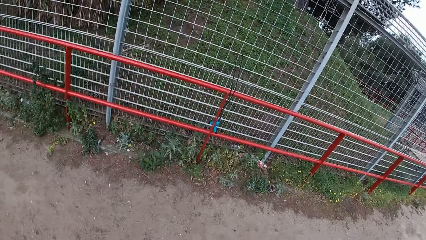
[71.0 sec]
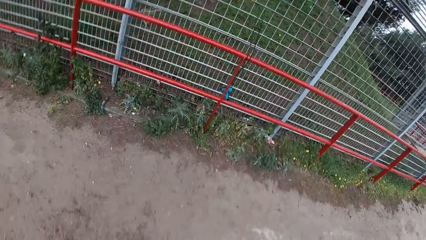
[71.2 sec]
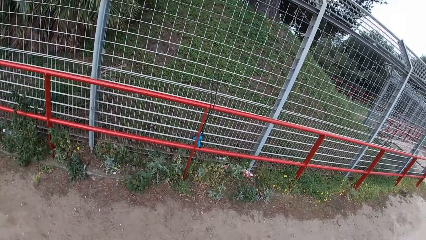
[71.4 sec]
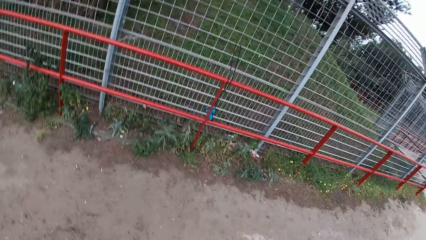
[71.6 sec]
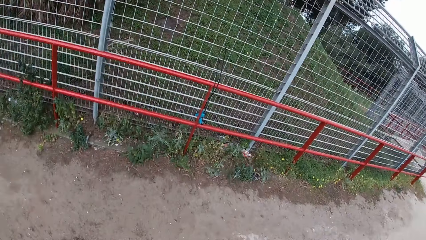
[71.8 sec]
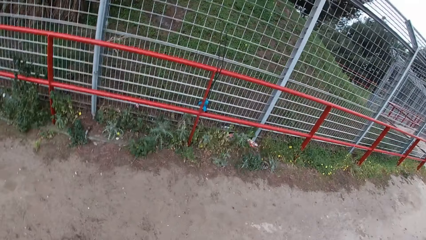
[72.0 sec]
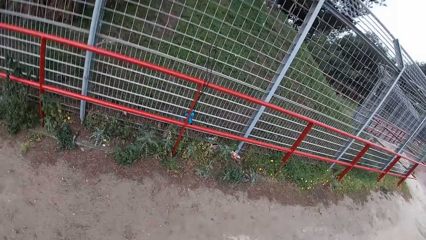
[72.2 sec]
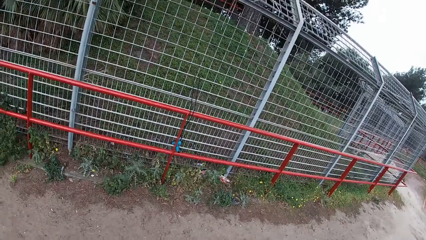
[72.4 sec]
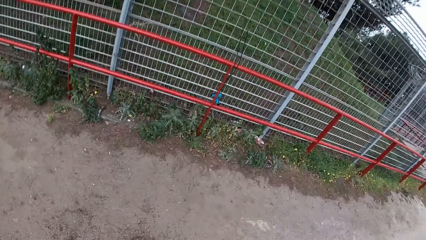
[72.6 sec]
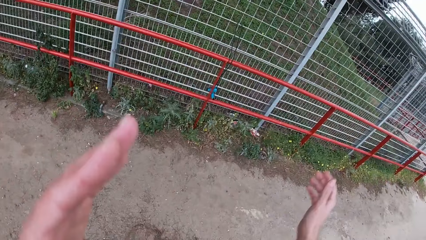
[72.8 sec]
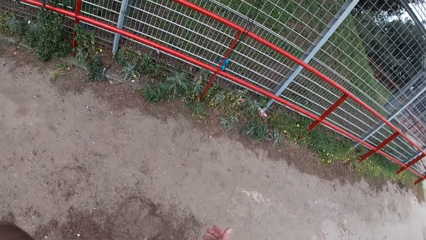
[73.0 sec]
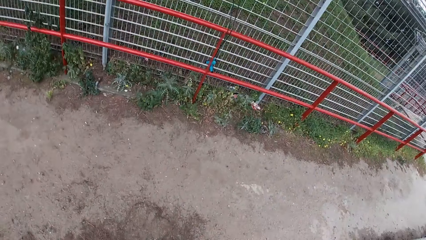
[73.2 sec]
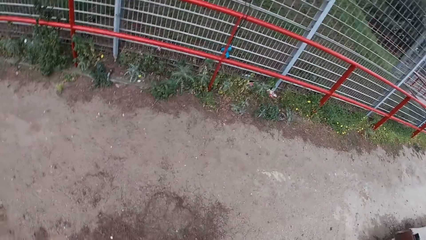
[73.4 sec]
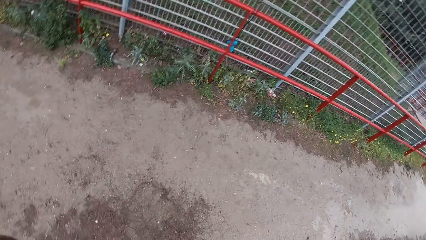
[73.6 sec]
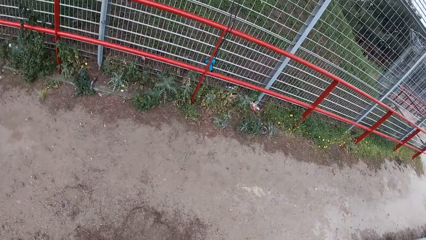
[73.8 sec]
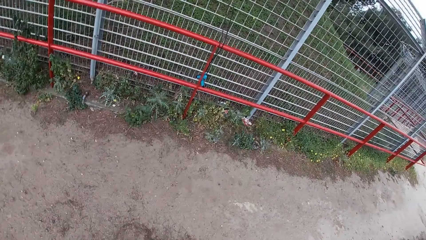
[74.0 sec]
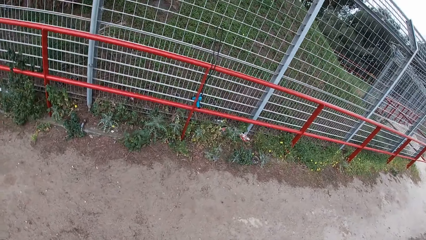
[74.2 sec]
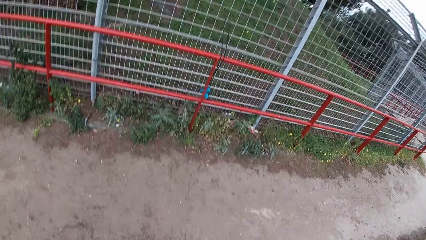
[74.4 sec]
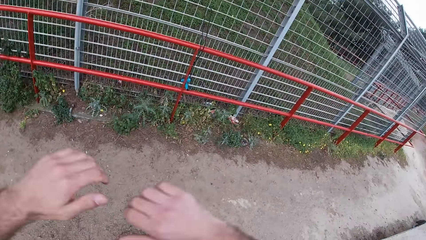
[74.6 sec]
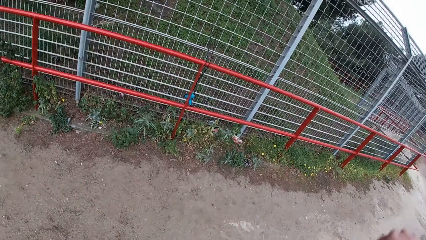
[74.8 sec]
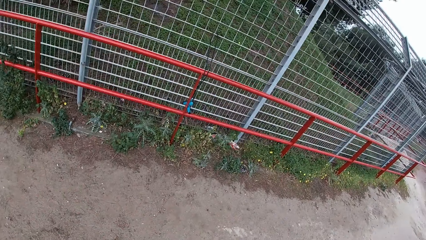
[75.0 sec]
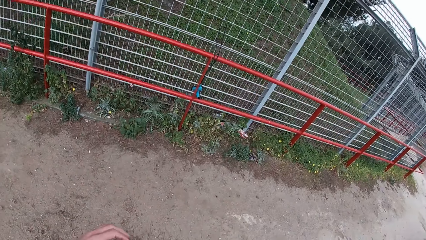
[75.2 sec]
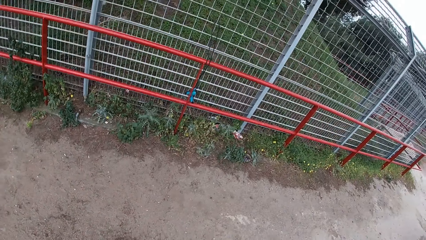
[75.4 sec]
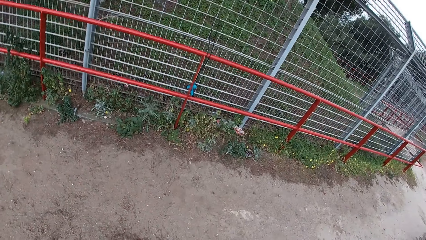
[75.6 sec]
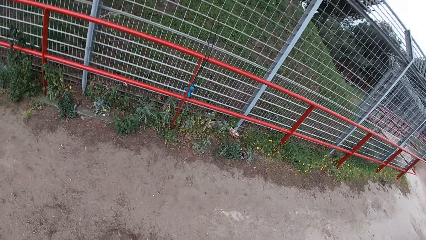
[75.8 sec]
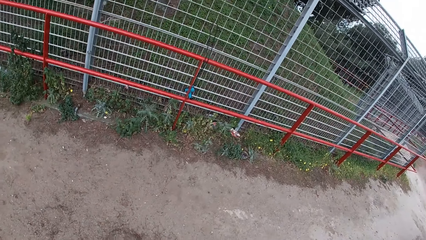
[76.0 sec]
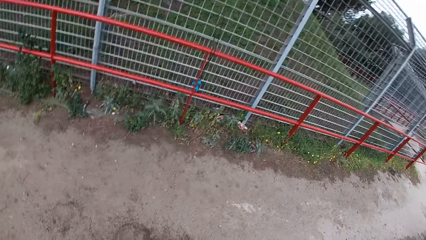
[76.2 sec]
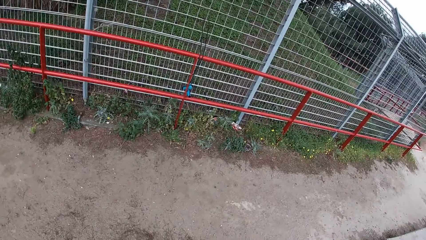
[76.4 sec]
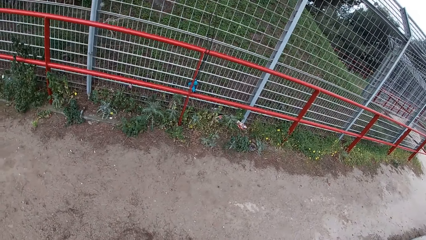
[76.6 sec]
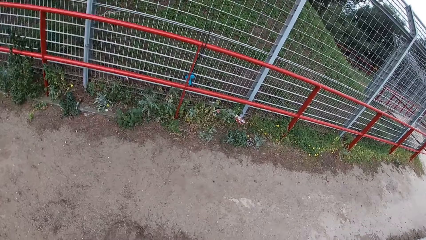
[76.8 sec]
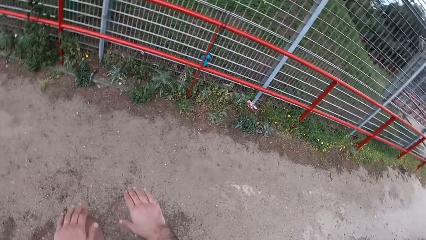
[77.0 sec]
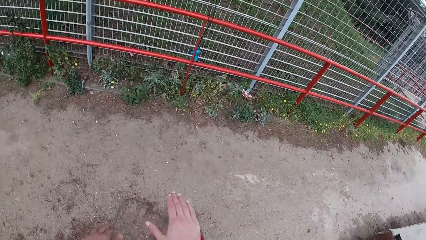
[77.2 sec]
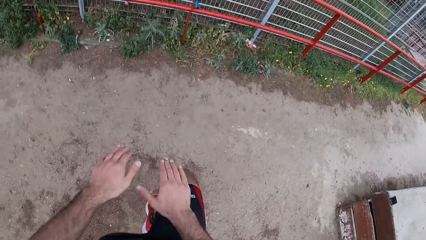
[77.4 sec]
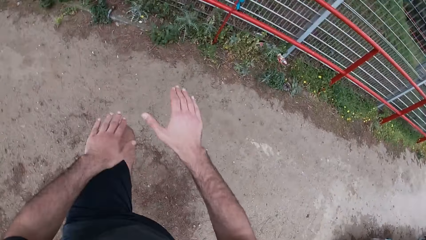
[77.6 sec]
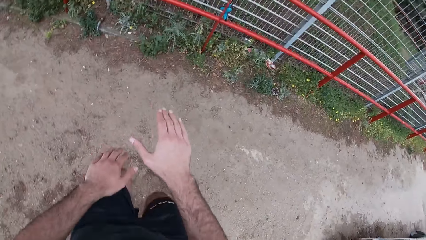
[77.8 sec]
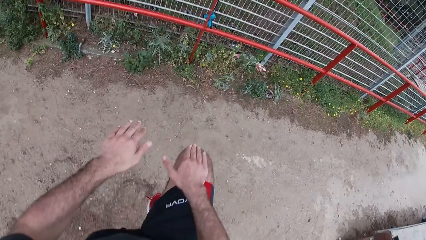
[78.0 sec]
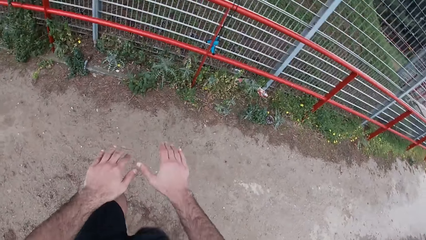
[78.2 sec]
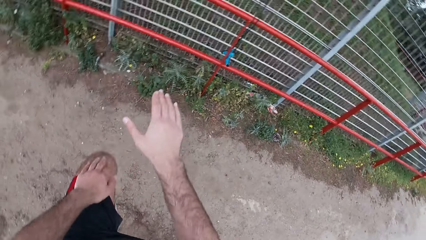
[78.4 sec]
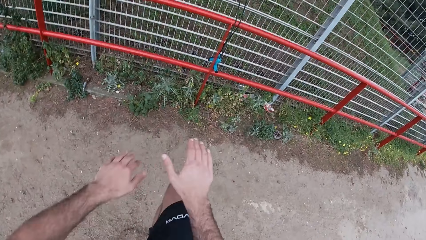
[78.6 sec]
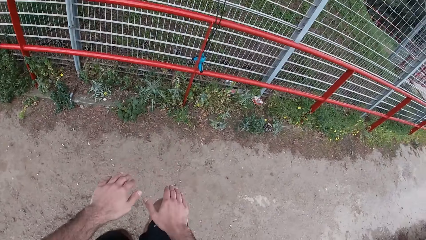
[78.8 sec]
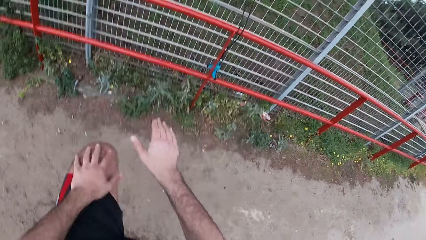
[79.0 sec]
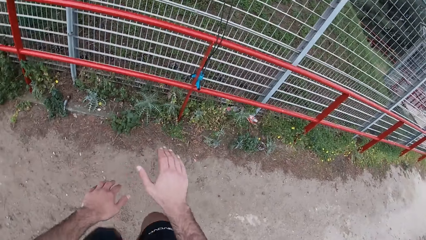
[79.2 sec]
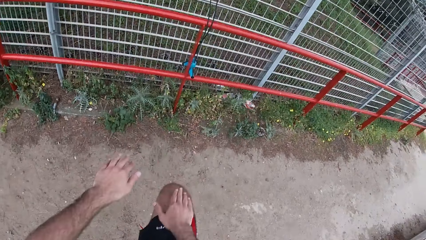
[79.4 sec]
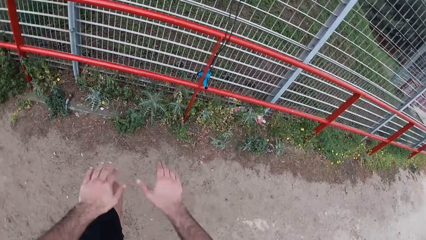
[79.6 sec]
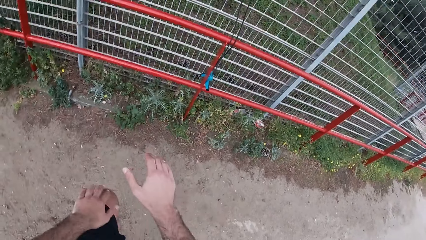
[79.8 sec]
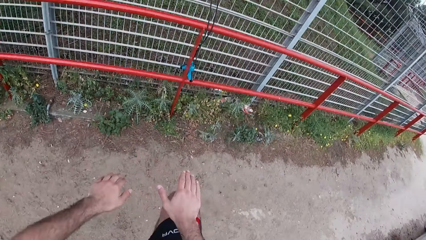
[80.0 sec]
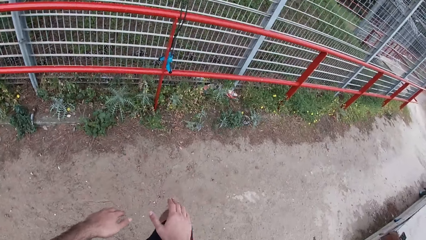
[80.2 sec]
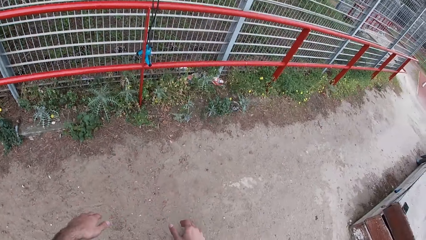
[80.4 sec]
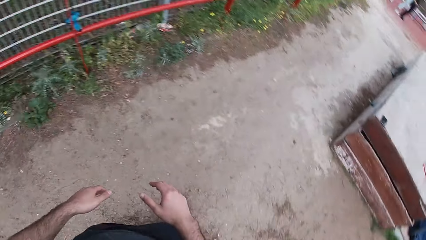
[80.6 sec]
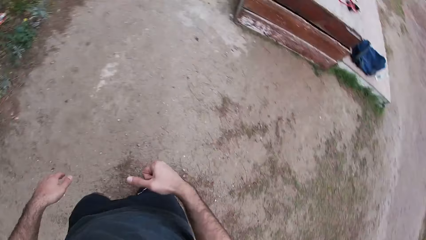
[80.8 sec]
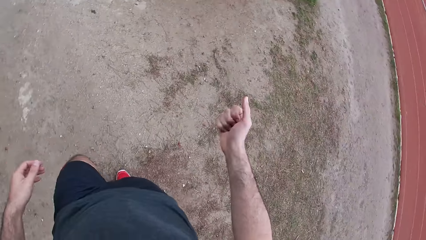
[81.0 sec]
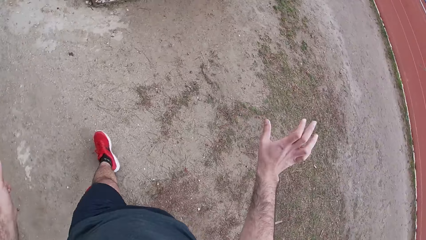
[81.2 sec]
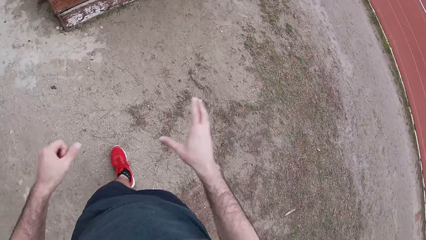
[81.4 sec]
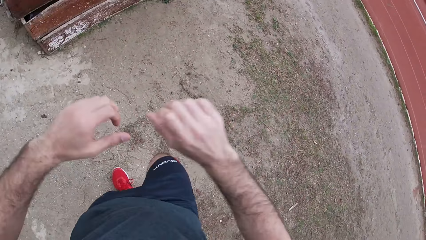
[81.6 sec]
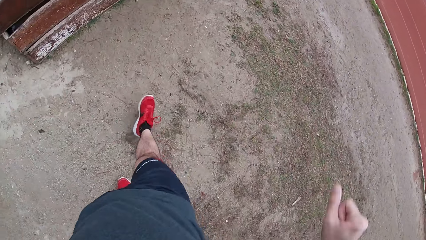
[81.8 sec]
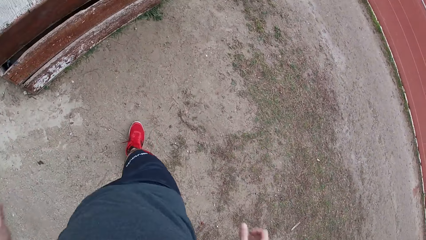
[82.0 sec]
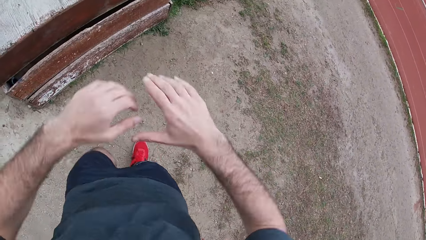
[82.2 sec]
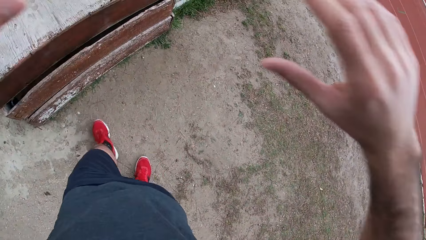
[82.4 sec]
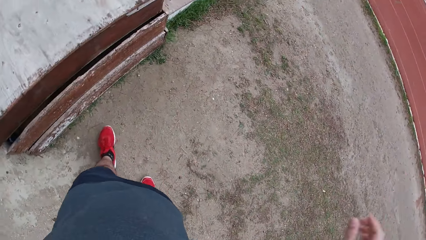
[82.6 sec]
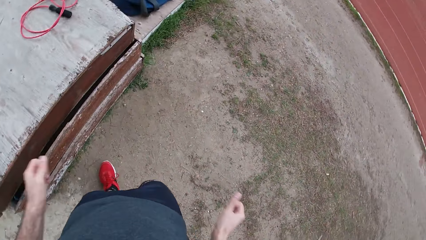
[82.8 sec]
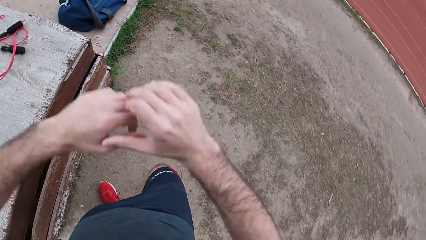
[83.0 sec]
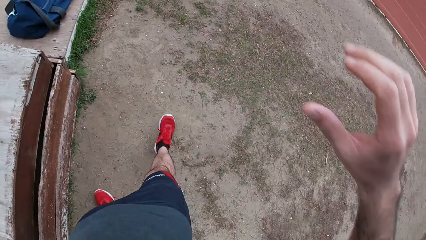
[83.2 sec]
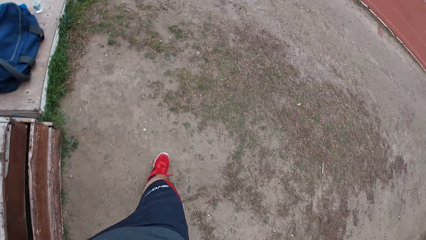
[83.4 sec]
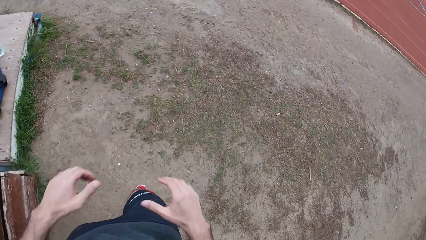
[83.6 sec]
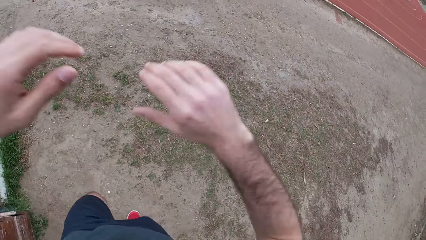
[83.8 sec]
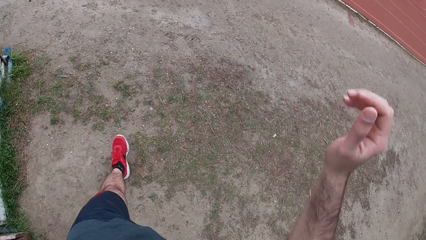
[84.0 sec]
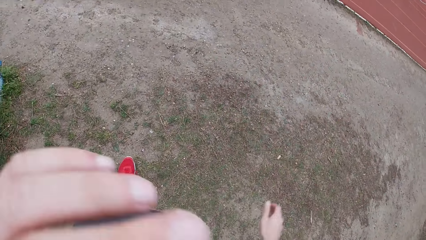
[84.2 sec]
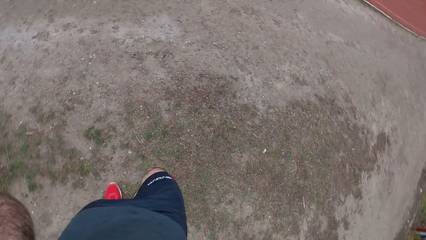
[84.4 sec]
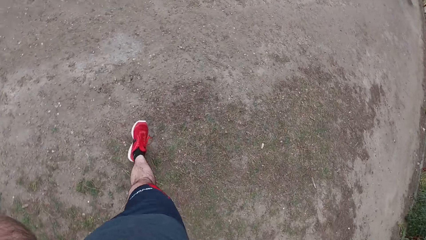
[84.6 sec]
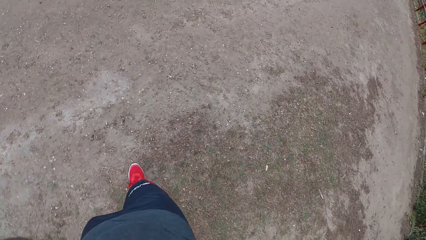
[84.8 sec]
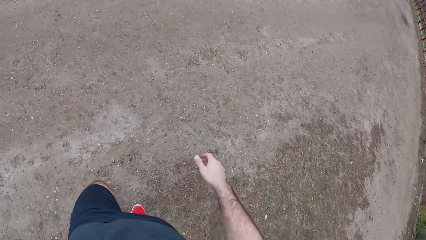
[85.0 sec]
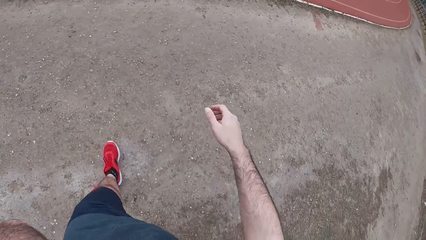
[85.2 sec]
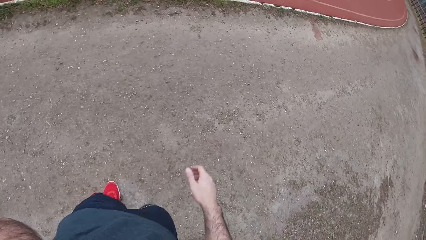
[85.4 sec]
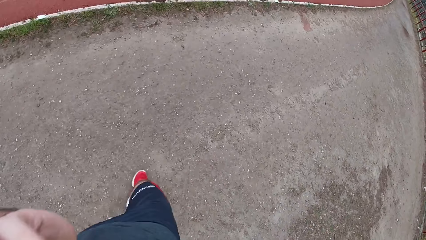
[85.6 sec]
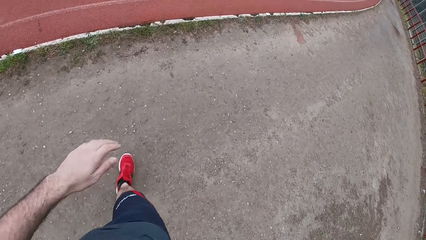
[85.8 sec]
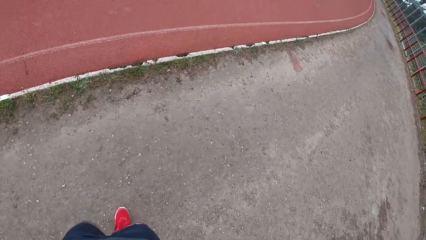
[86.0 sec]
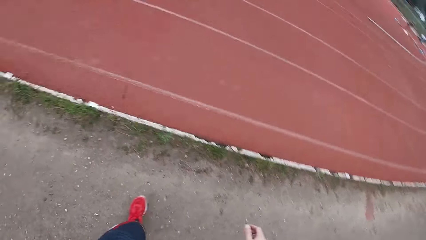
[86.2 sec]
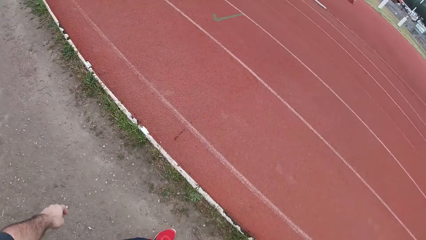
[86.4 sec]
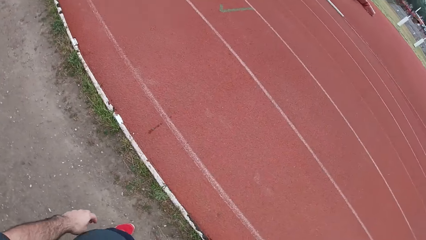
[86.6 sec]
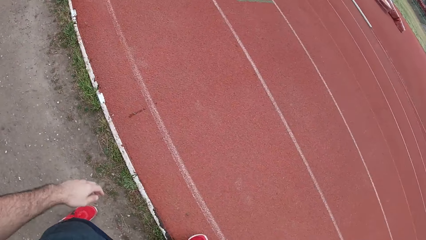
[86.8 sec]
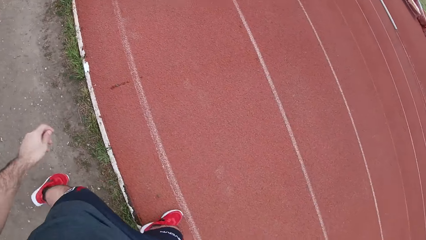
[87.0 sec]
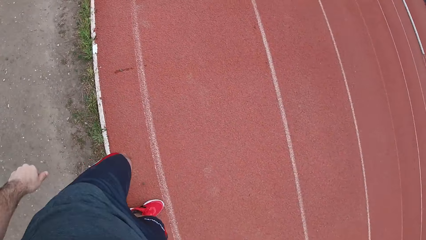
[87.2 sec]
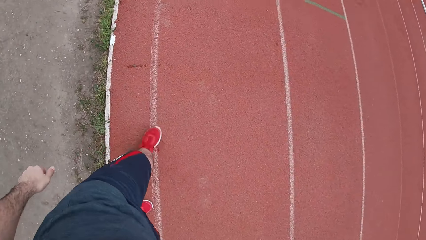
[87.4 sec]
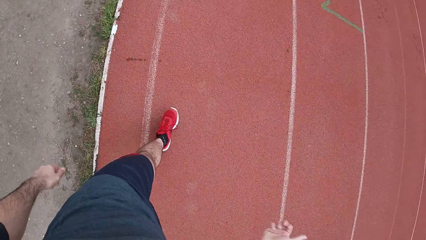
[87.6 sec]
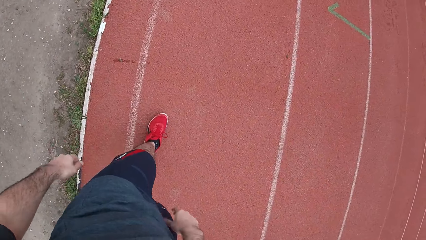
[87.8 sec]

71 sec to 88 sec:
The camera wearer drops off his hands. He parts his hands. He does high knee jumps in the park. He shuffles his legs while tapping his thighs. He stops shuffling his legs. He walks while holding his hand. He opens his hands widely while folding his fingers. He stretches his hands. He touches his face with his left hand. He walks while swaying his hands.
